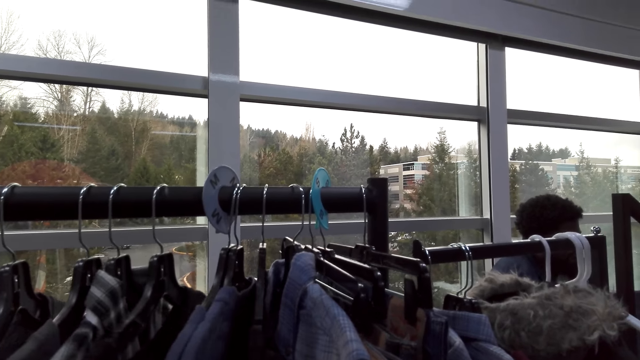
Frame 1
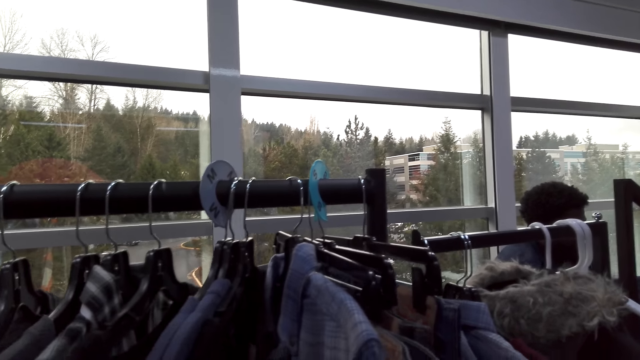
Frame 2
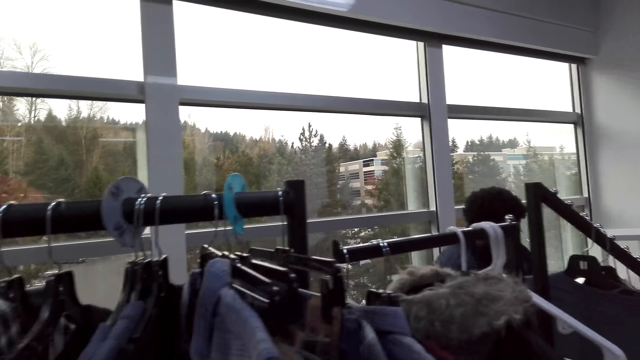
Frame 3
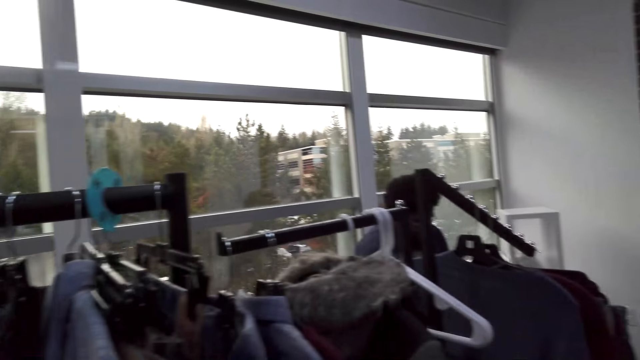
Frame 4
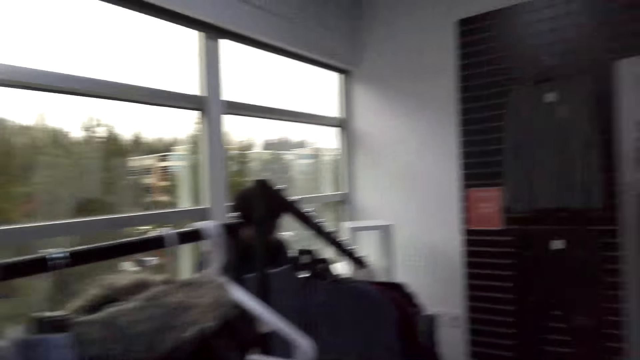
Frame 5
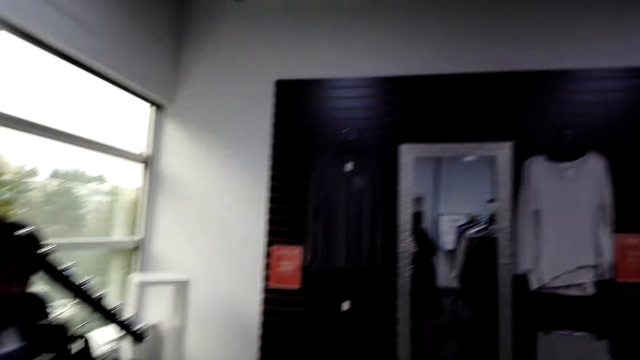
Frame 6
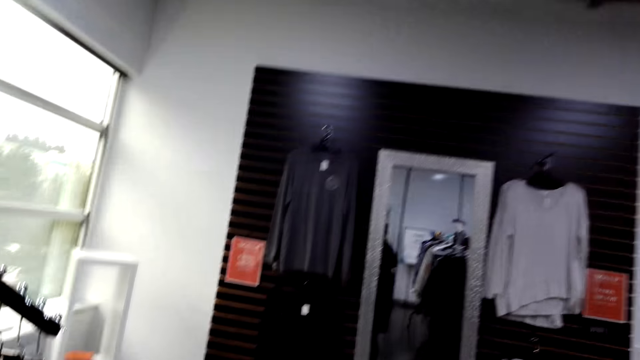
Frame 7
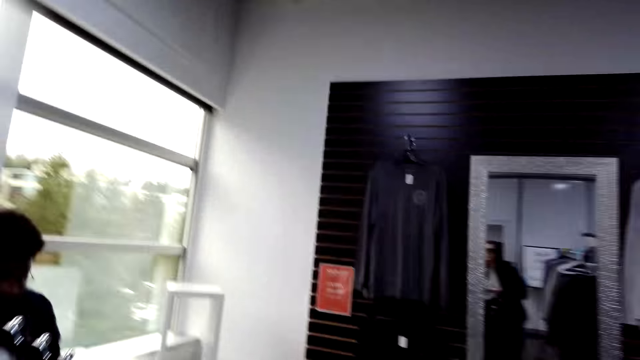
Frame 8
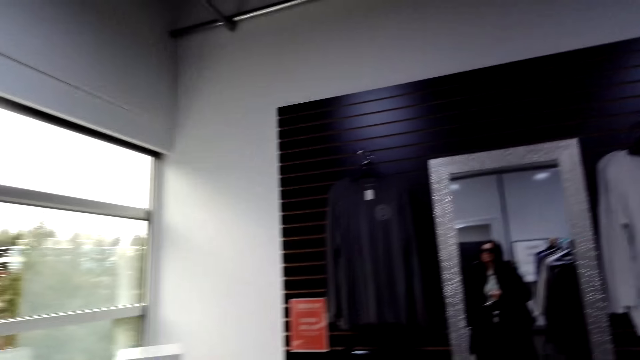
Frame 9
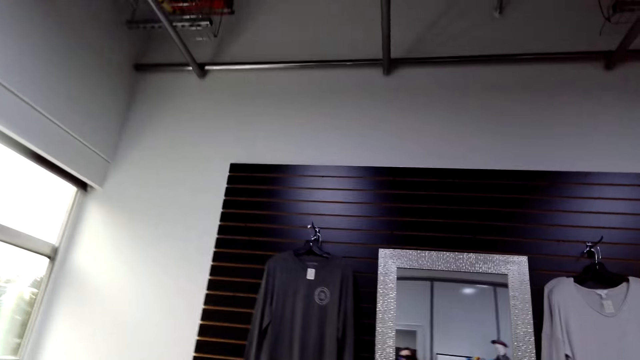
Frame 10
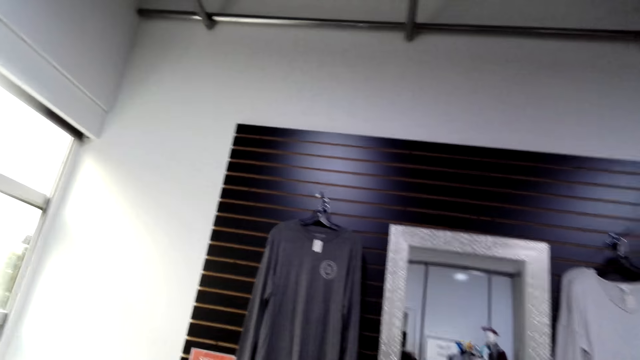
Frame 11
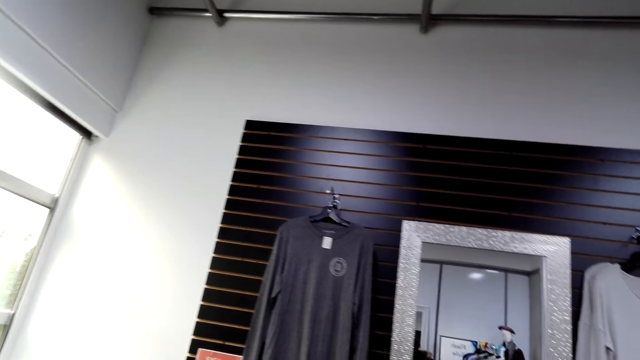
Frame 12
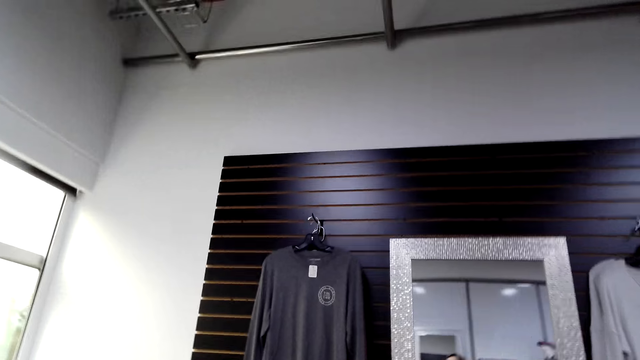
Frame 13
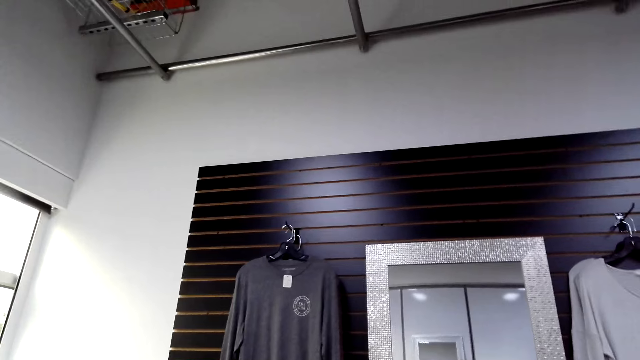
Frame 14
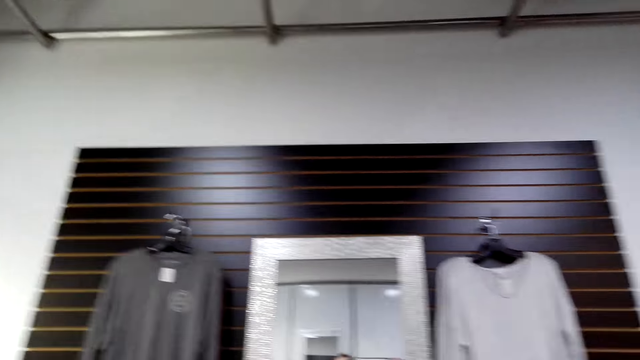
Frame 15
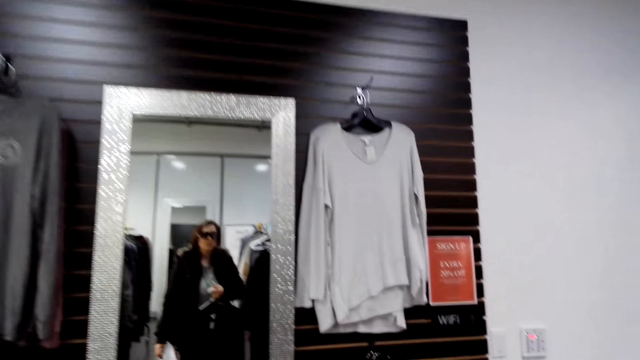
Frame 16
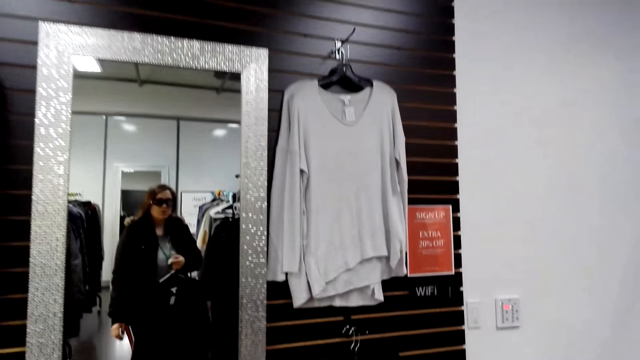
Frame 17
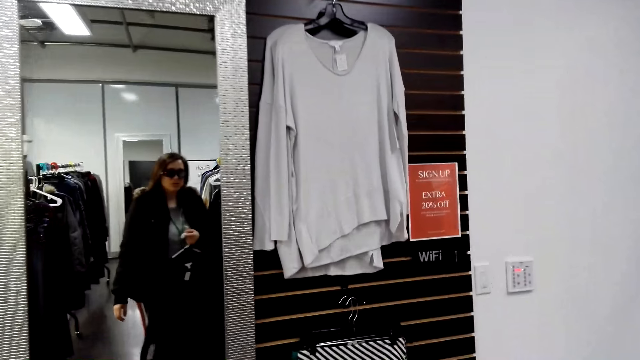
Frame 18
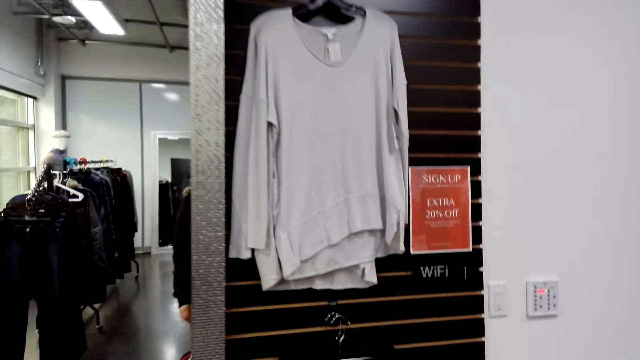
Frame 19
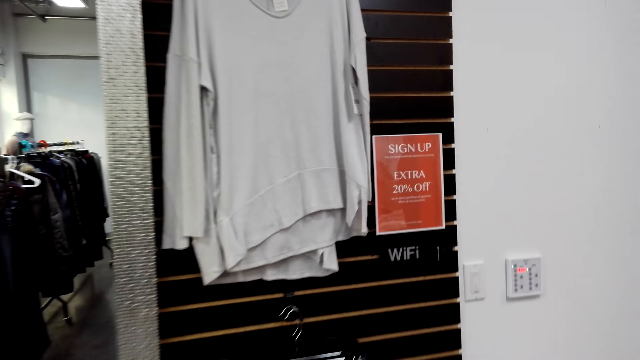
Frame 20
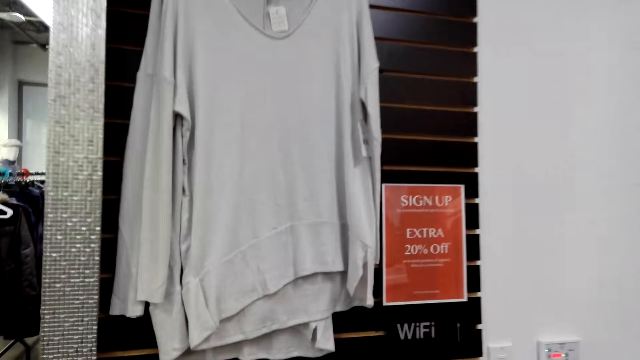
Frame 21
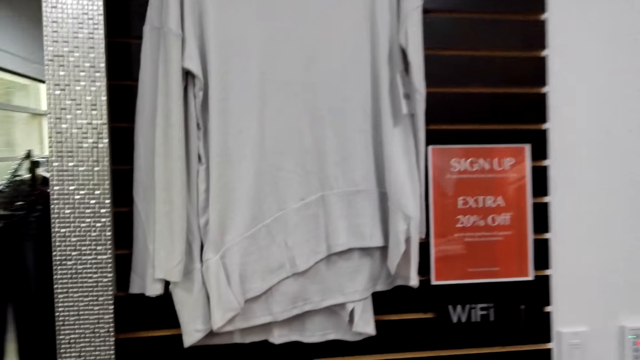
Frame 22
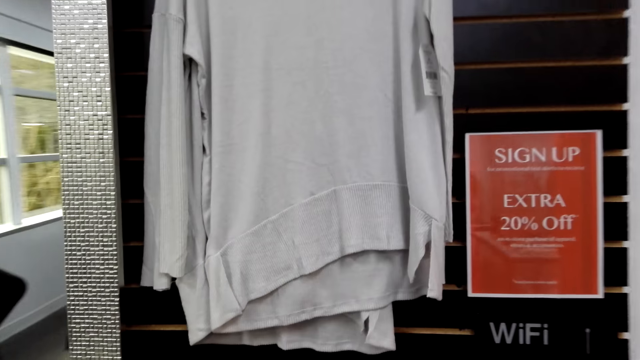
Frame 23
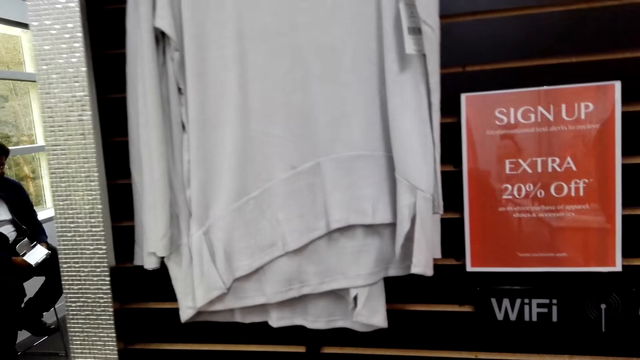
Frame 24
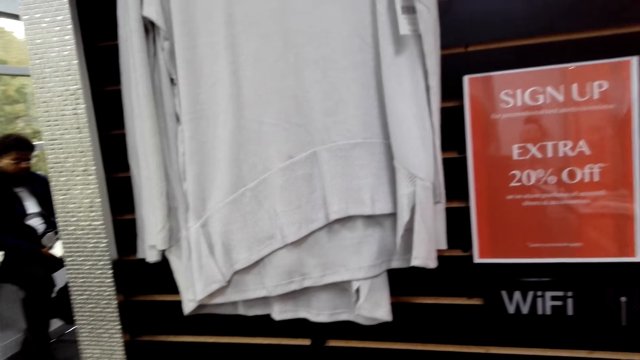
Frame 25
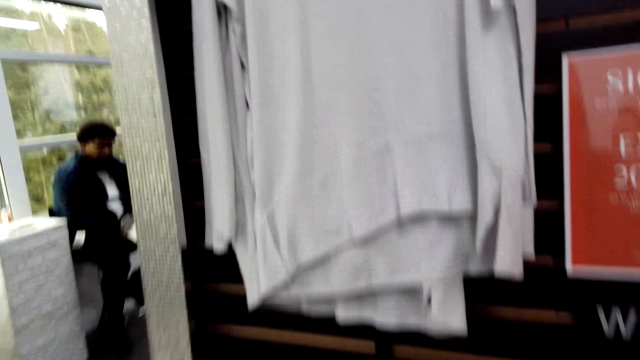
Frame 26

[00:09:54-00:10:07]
The camera wearer moves the cloth on the rack stock. They walk in the clothes store. They look at the mirror. They walk in the clothes store. They look at a top on the wall.

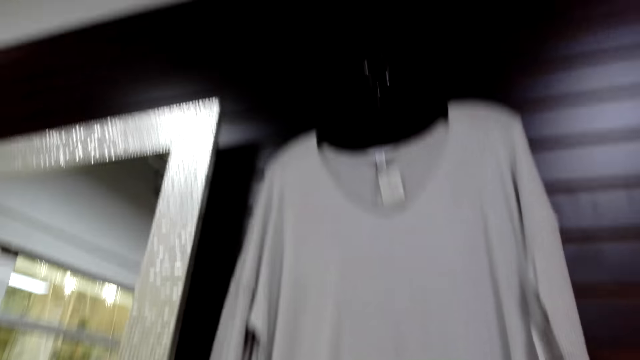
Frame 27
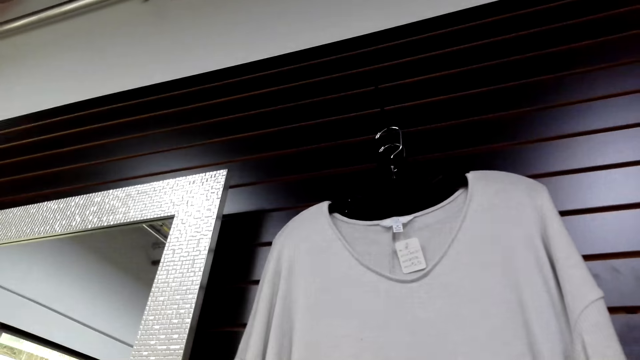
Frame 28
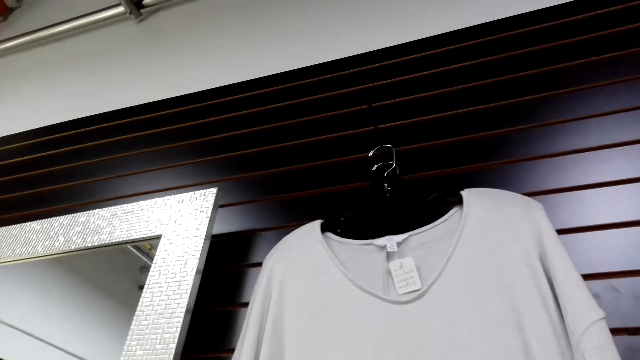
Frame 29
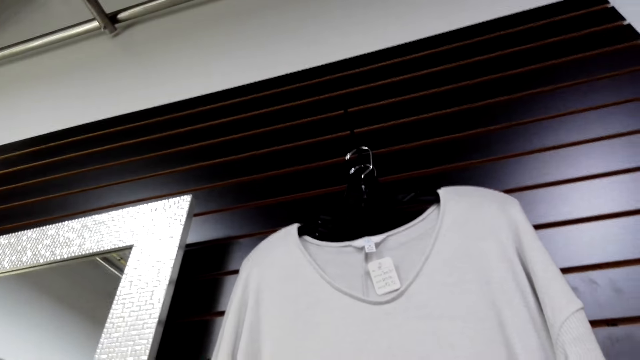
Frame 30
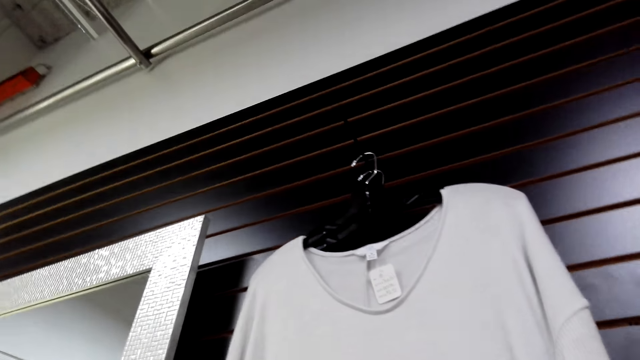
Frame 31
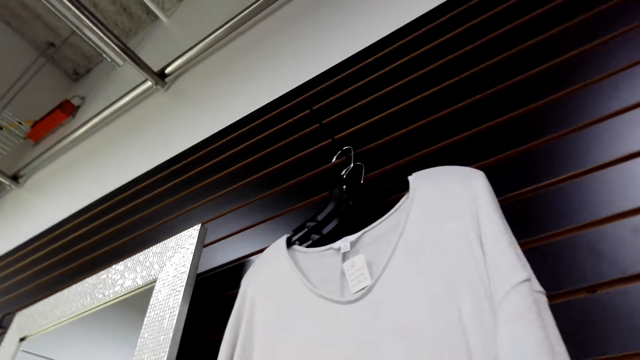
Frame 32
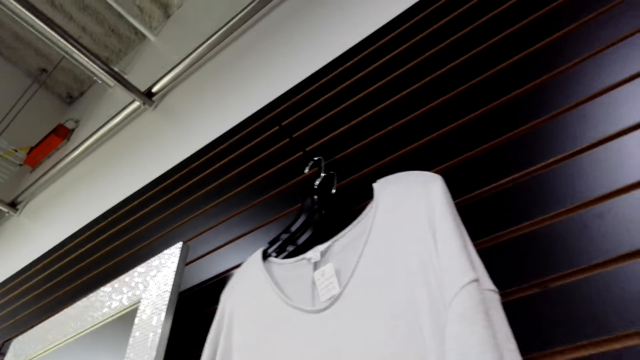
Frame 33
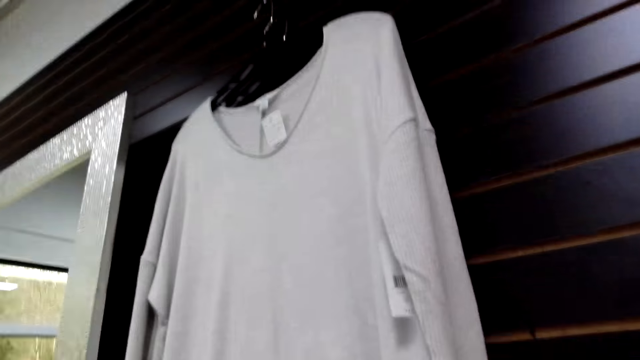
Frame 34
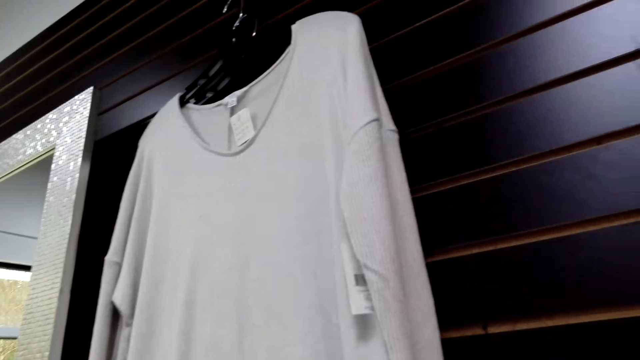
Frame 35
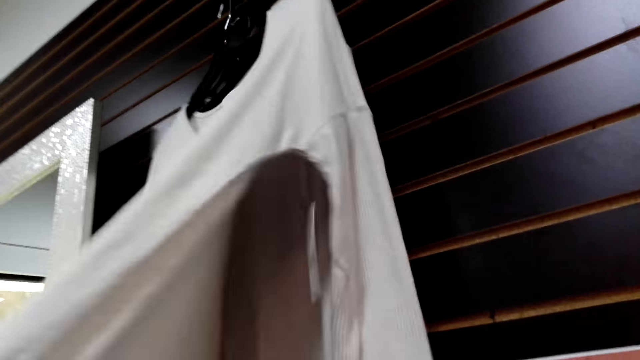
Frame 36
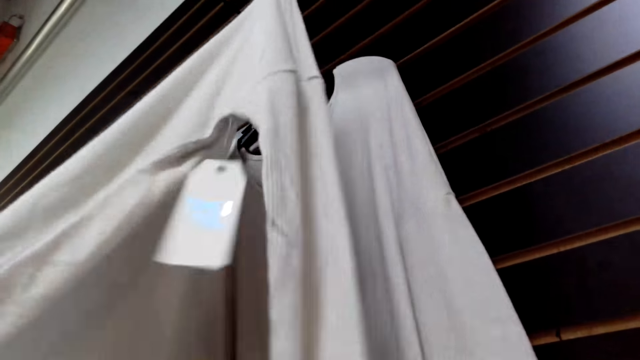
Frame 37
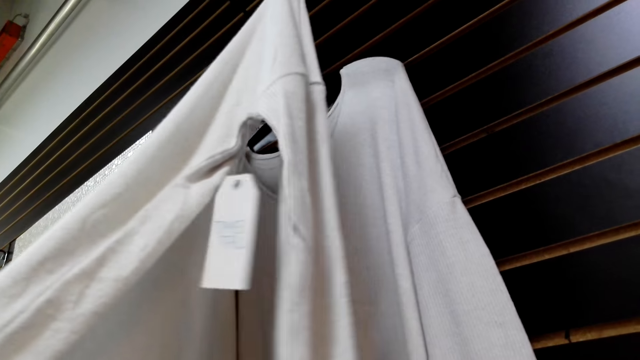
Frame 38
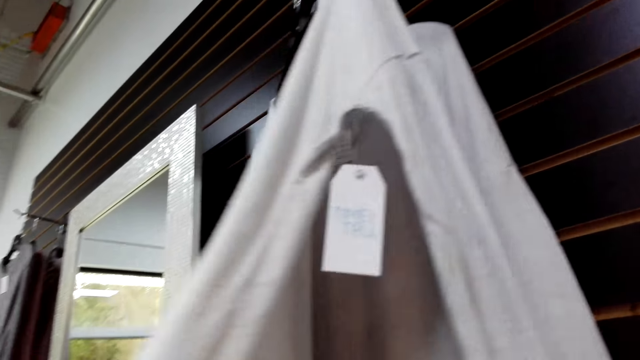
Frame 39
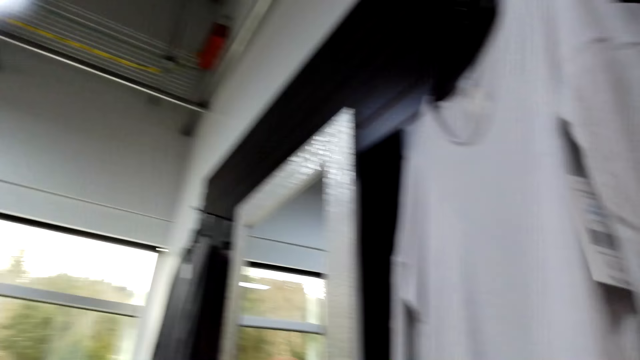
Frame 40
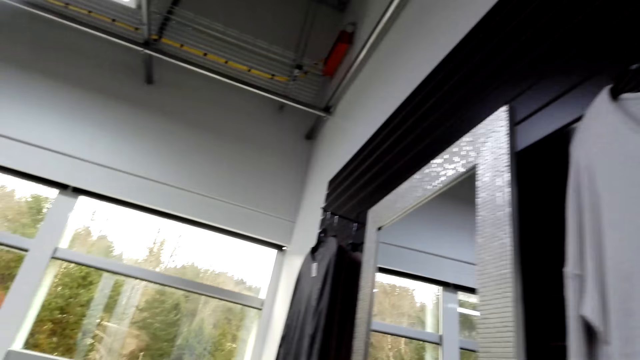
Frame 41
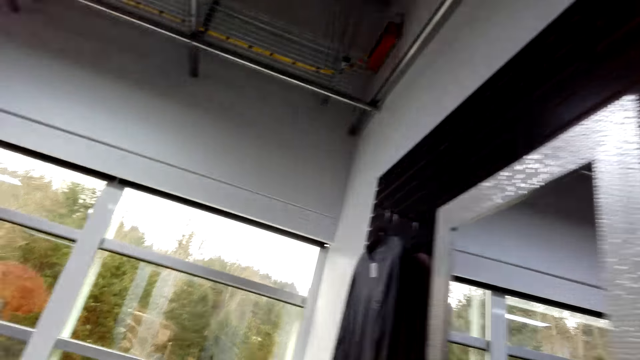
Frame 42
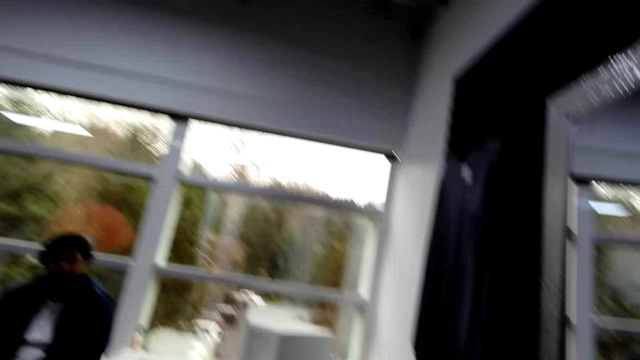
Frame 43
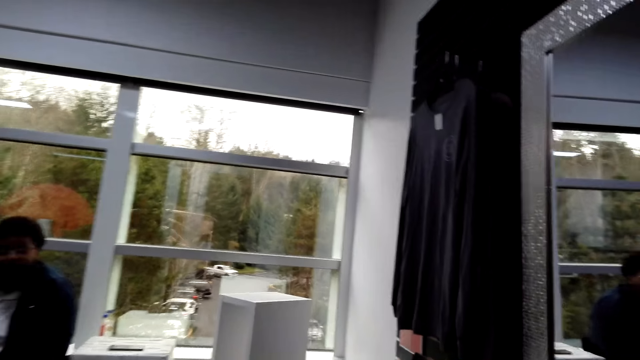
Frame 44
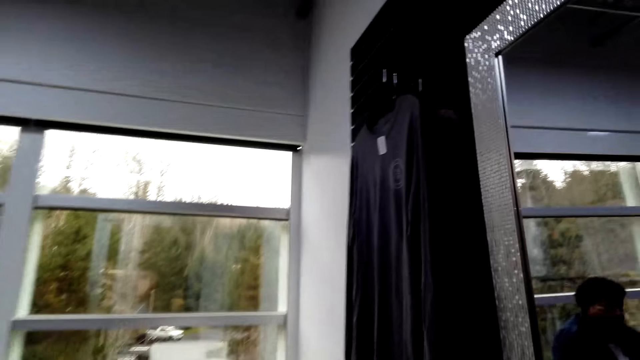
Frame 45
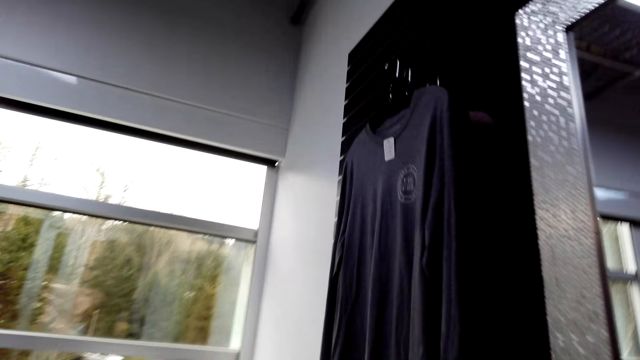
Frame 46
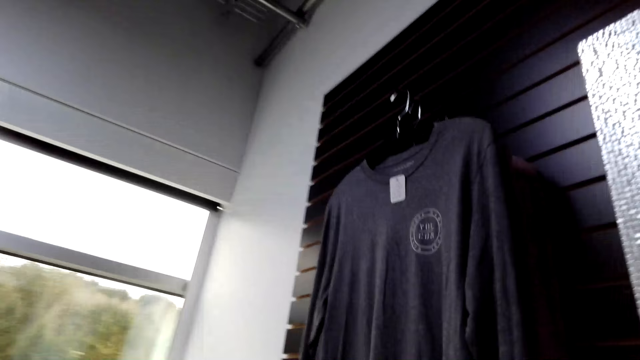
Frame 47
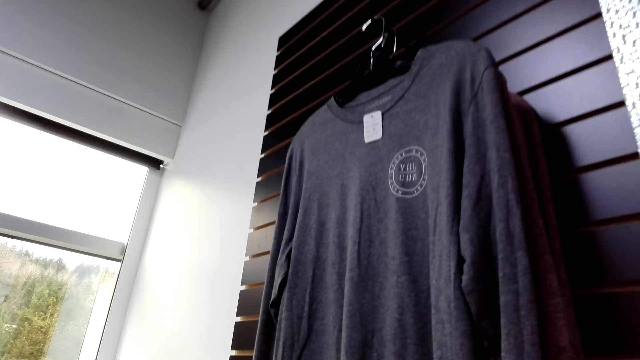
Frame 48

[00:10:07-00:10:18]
The camera wearer looks around. They touch the top on the wall. They leave the top on the wall. They look around. They walk in the clothes store. They speak.
